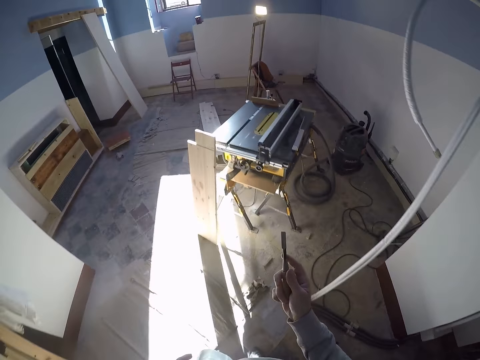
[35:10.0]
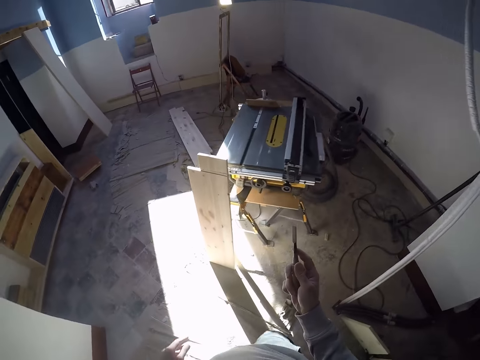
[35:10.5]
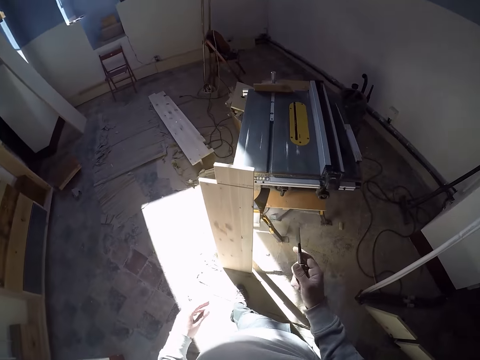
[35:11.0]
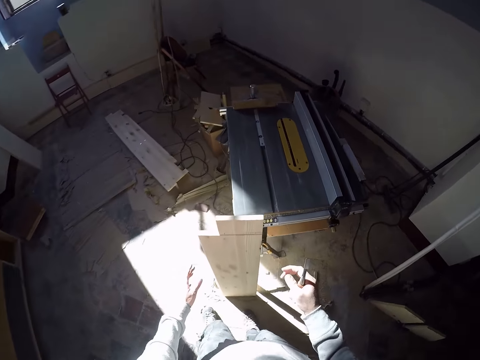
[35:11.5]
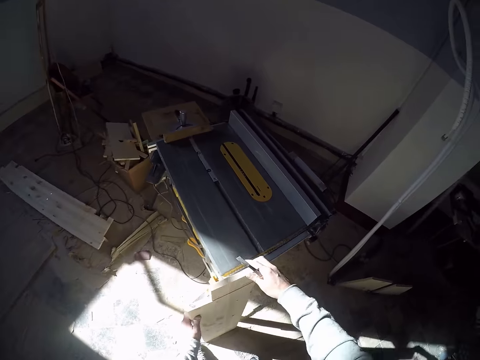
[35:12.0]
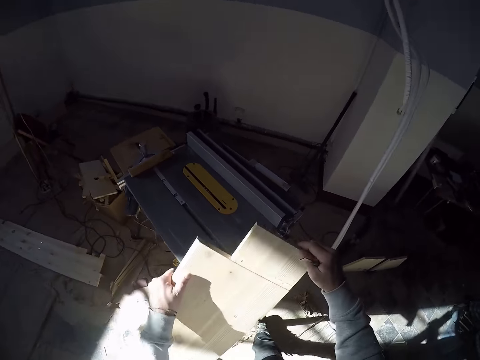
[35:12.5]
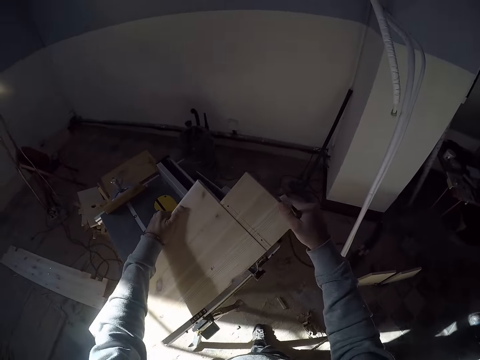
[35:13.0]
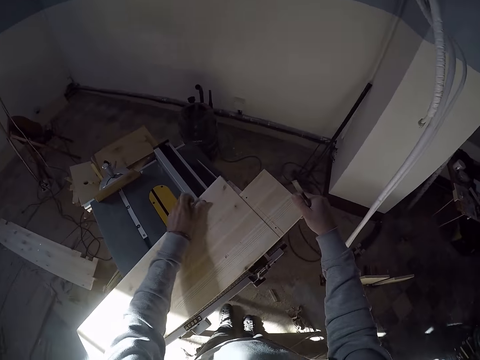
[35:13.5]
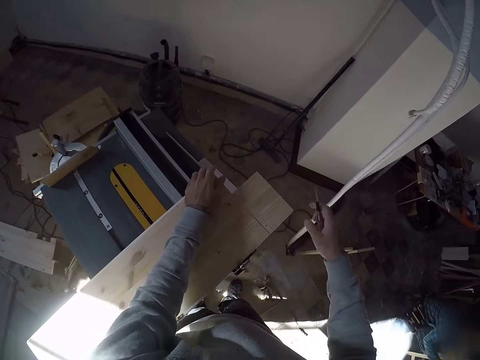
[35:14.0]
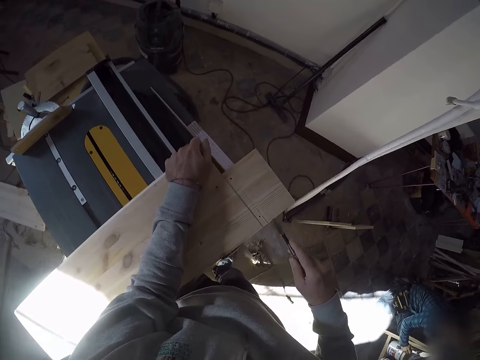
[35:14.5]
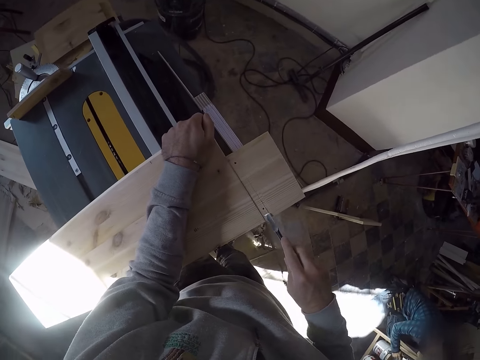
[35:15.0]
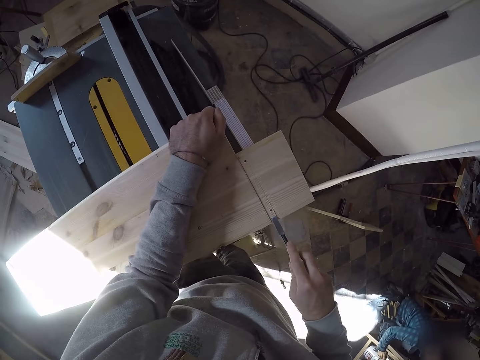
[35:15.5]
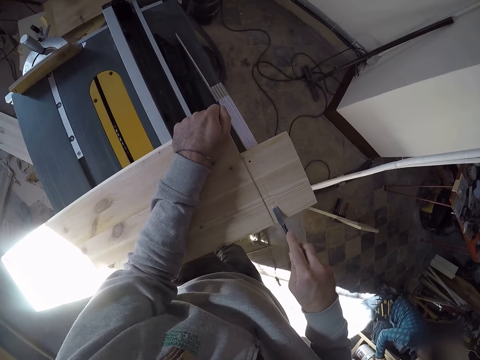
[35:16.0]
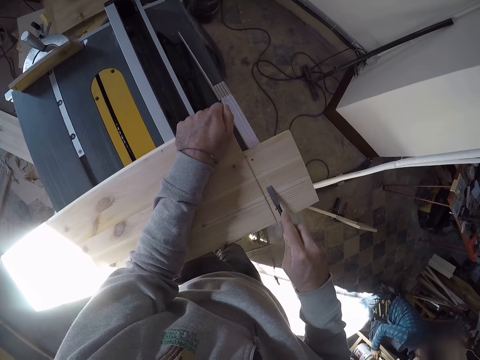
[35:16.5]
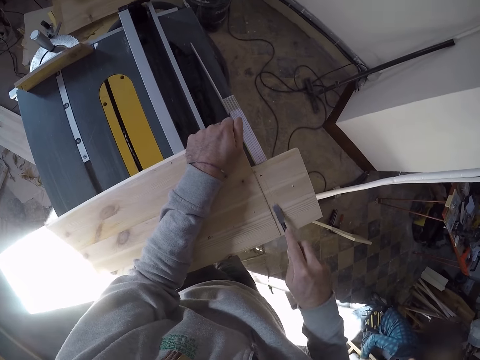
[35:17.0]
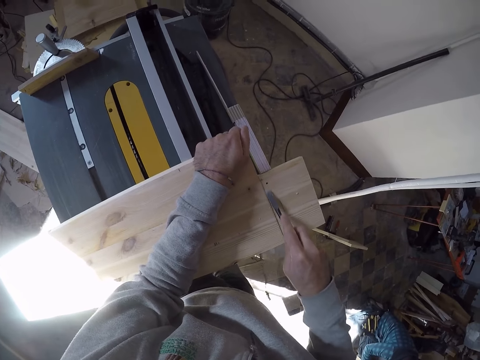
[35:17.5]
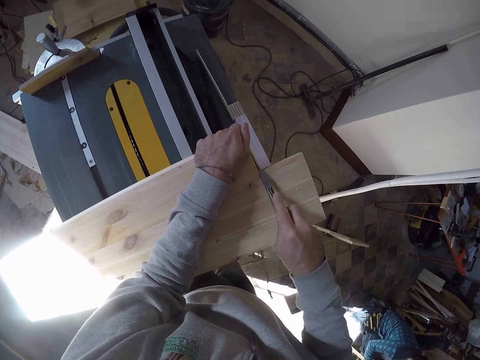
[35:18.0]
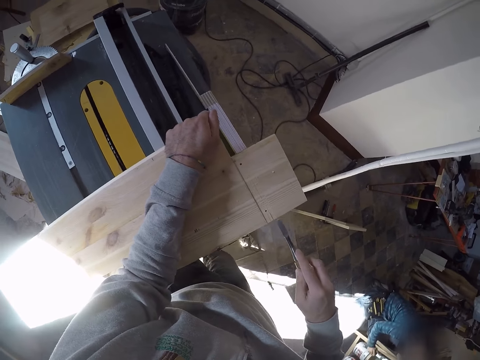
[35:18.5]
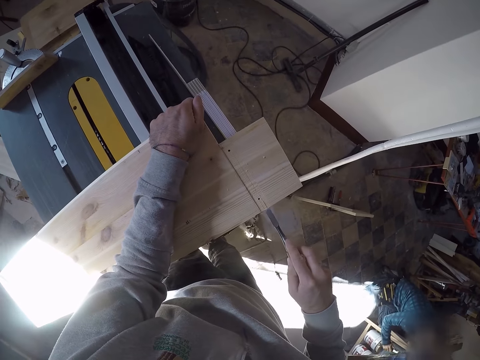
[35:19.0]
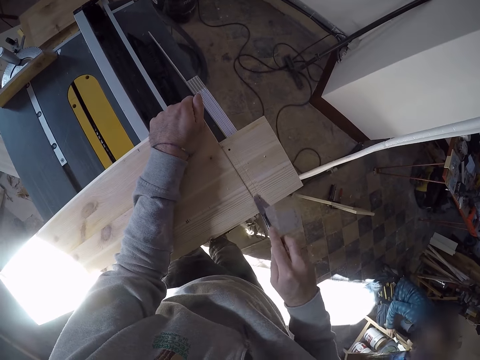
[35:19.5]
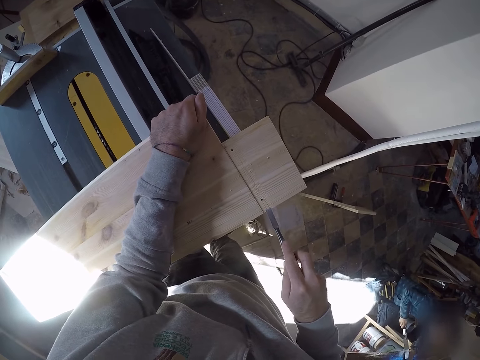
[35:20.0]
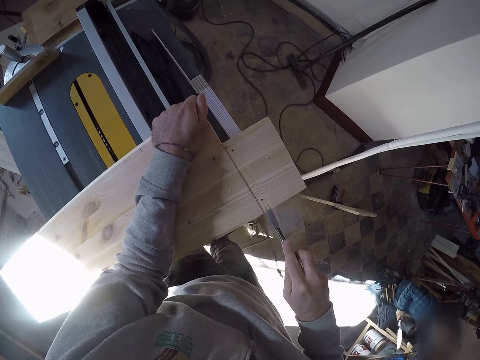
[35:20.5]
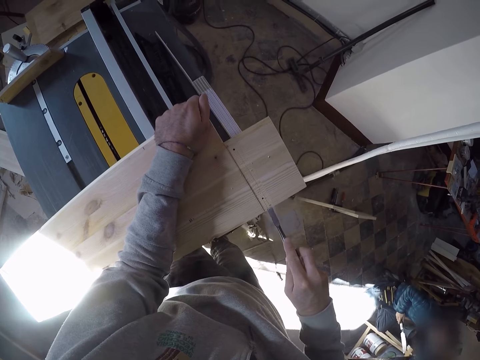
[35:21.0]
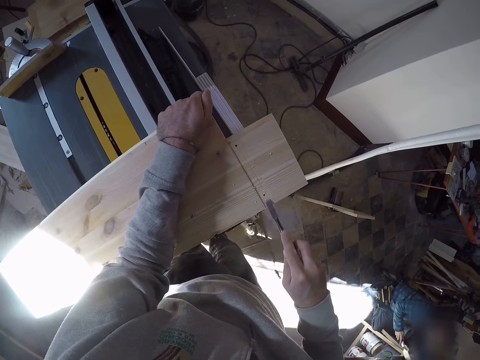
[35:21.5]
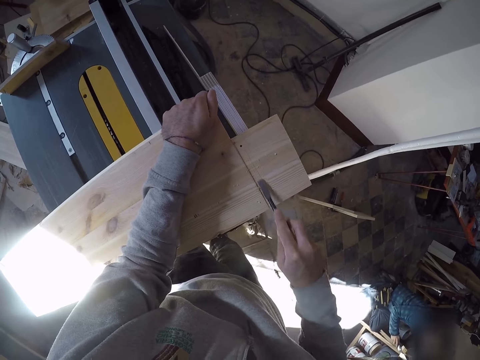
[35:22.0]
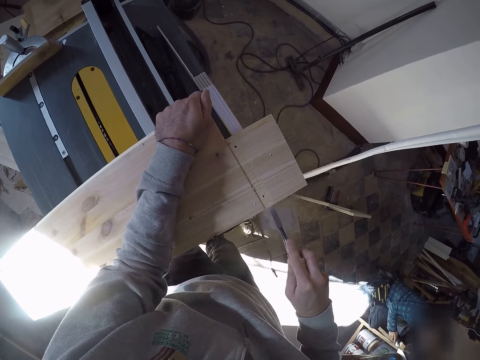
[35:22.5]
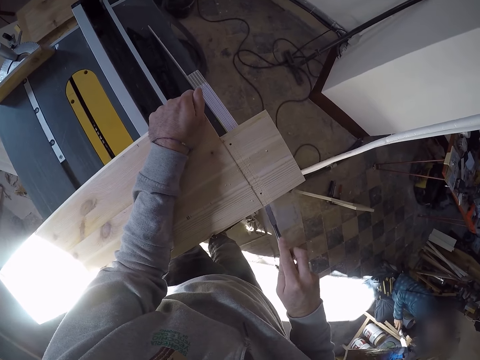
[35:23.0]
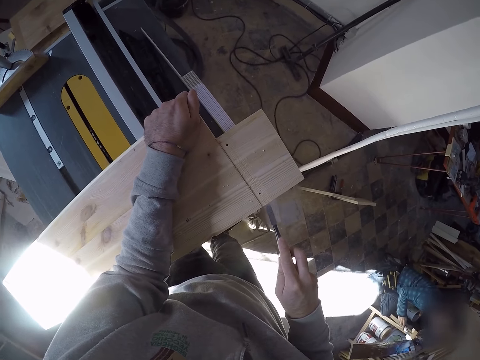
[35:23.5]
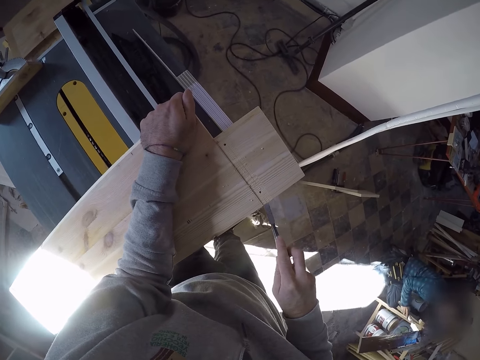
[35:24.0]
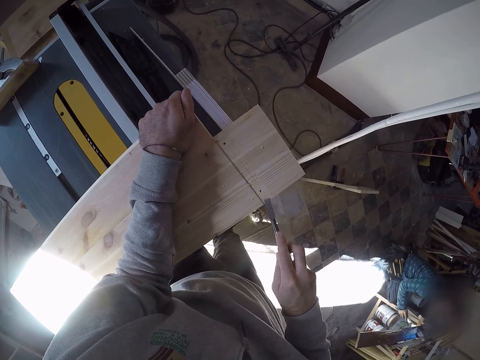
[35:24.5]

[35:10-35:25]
The camera wearer drops the wood on the table saw machine with both hands. He touches the wood. He holds the wood on the table saw machine with his left hand. He files the wood on the table saw machine with the chisel in his right hand. He cuts the wood.

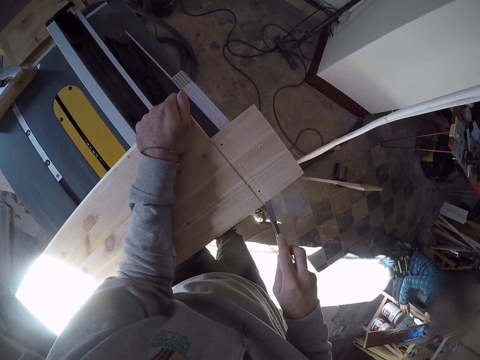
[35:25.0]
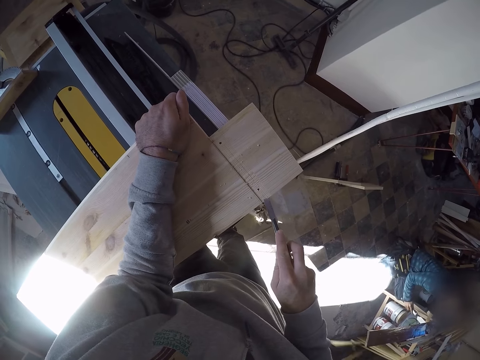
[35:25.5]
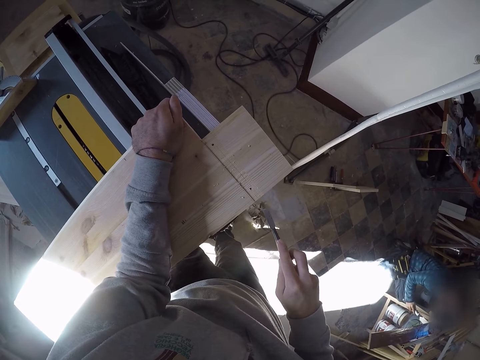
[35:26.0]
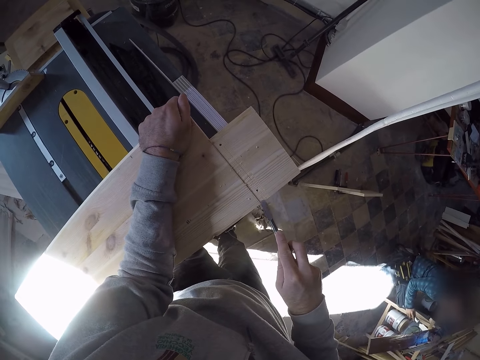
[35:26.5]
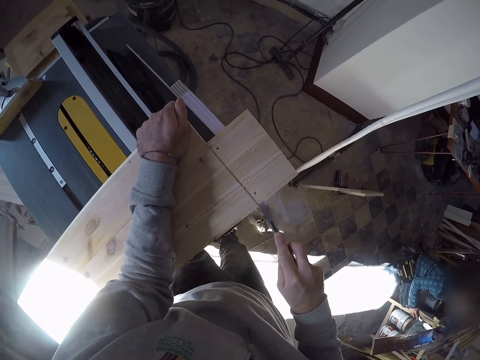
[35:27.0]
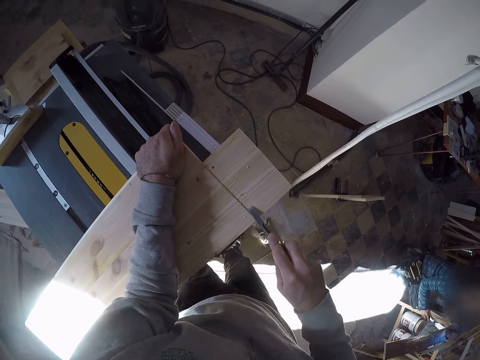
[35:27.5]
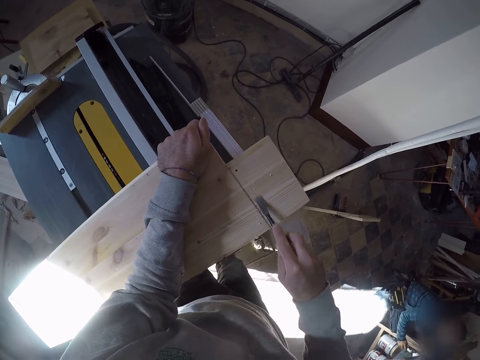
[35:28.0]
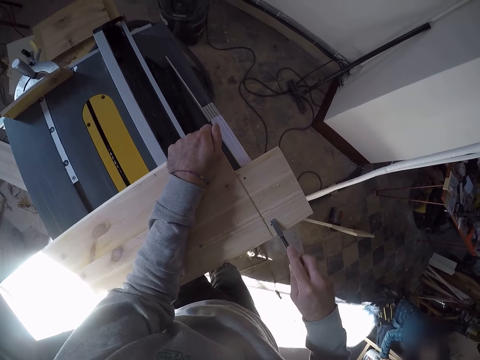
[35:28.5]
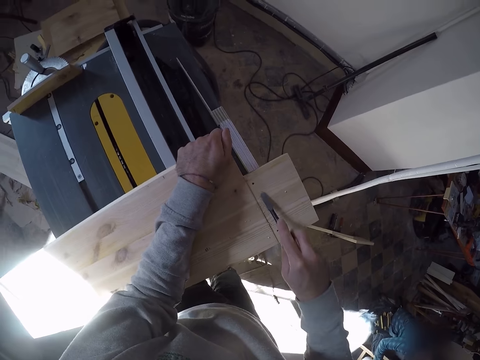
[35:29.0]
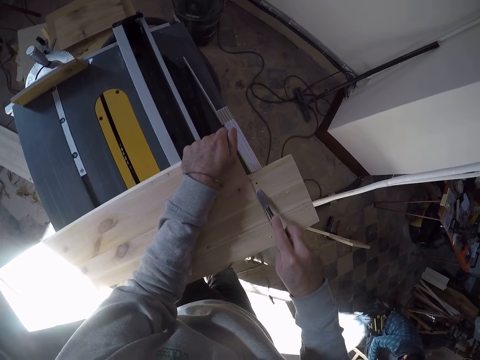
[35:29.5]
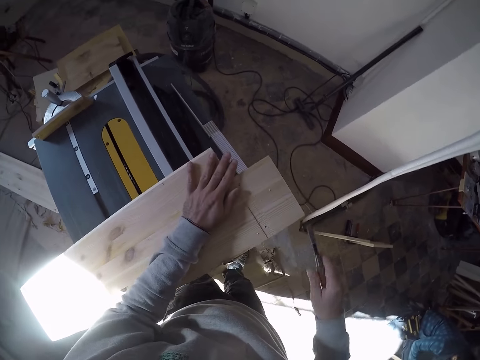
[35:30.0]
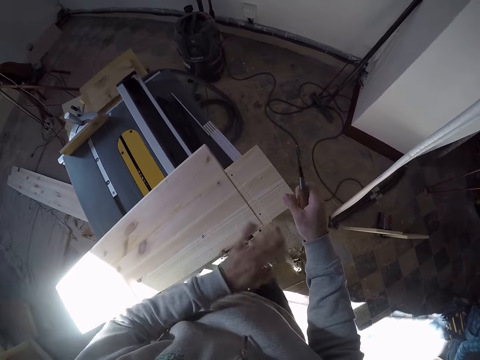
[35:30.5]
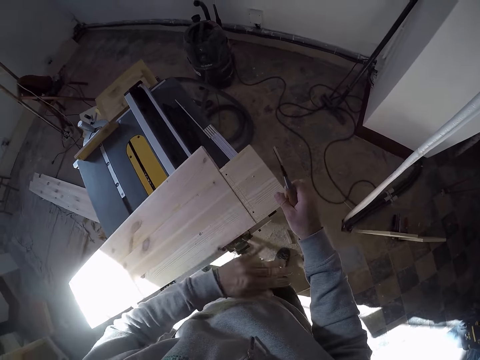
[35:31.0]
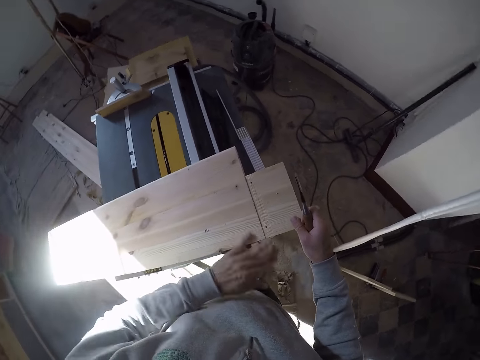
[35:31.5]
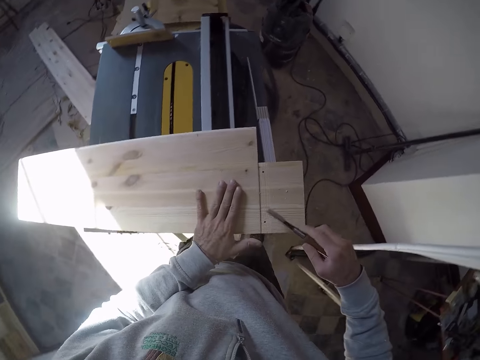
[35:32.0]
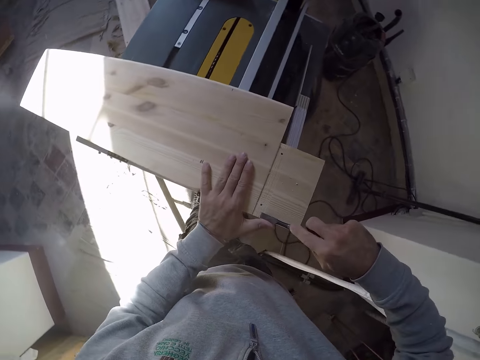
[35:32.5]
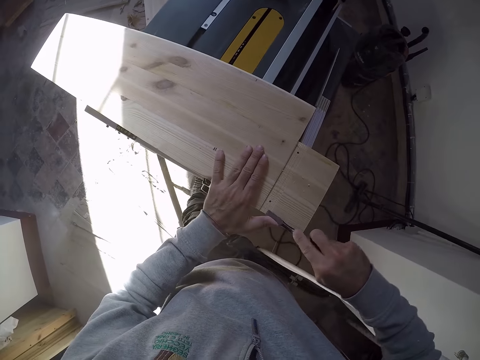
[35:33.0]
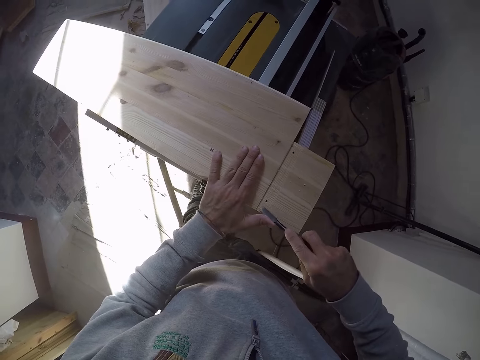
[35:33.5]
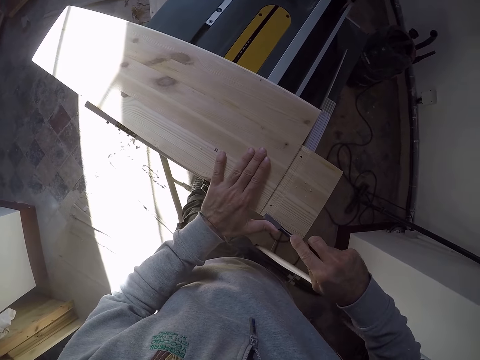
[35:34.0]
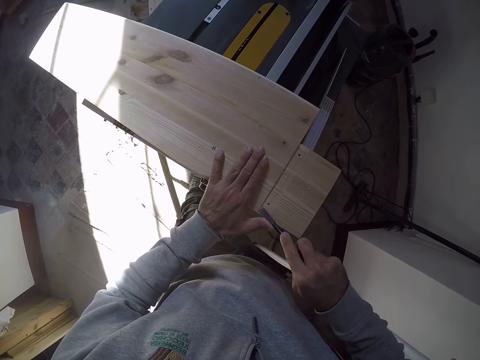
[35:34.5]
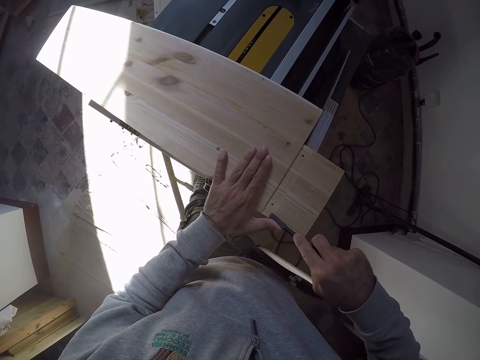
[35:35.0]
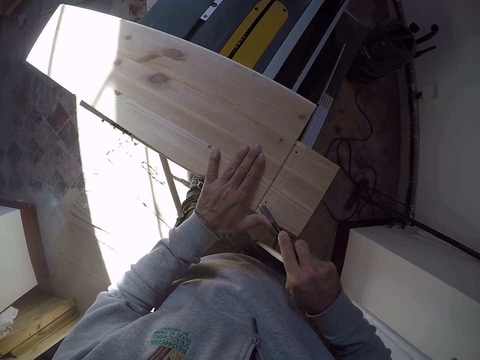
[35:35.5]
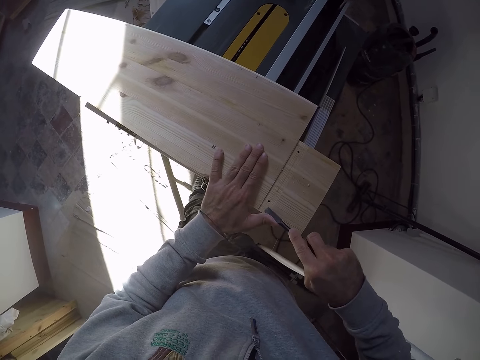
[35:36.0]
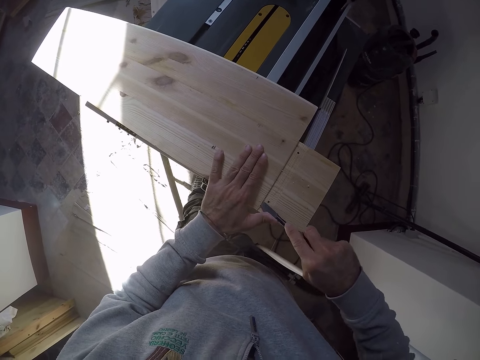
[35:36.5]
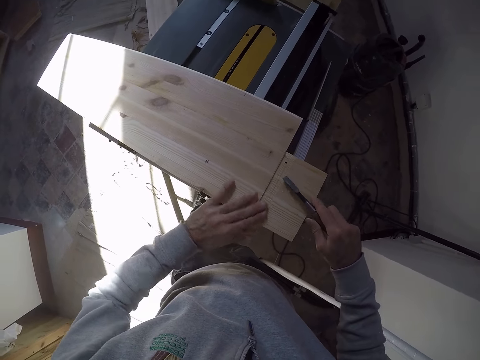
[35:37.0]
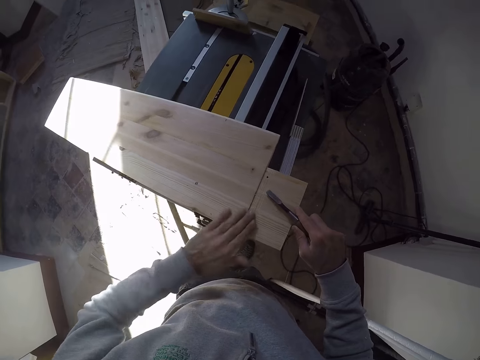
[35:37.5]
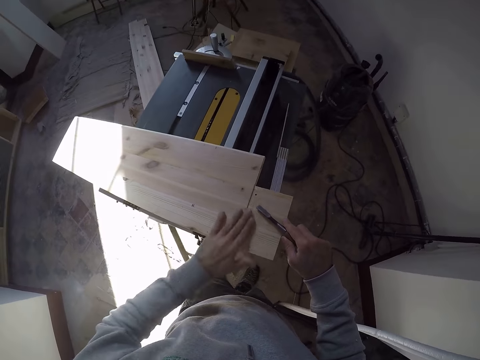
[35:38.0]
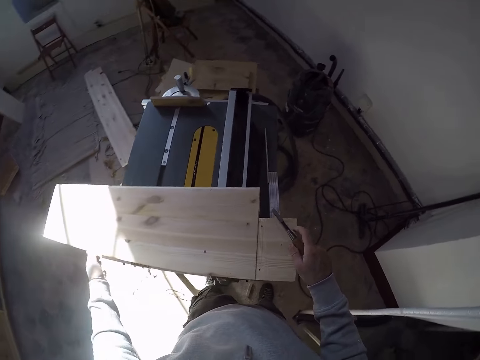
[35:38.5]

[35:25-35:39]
The camera wearer dusts the wood on the table saw machine with his left hand. He files the wood on the table saw machine with the chisel in his right hand. He dusts the wood on the table saw machine with his left hand. He laps the wood.
